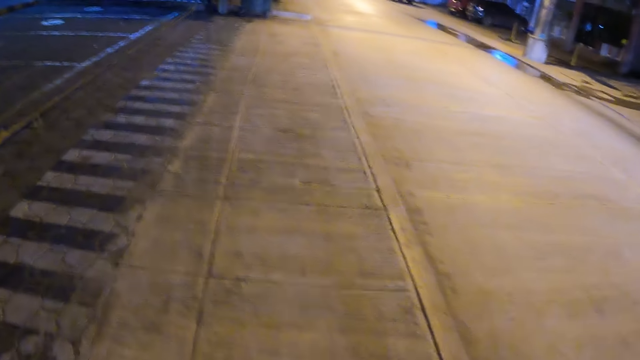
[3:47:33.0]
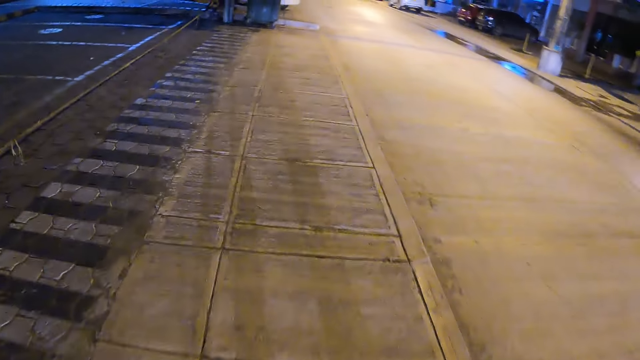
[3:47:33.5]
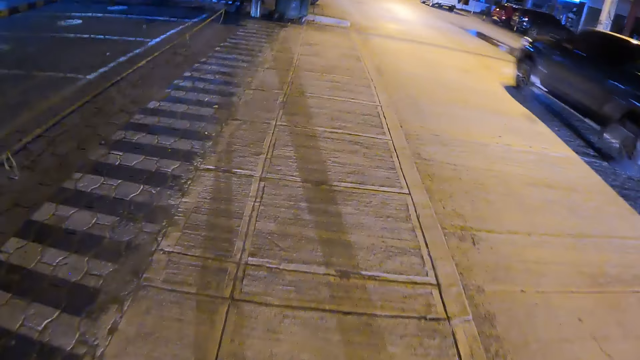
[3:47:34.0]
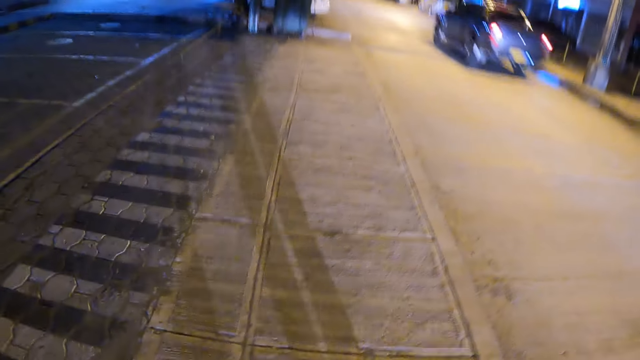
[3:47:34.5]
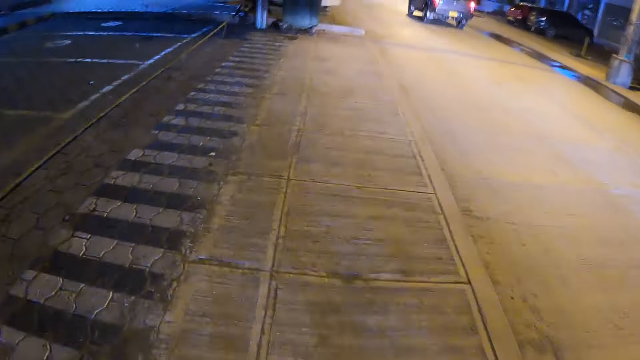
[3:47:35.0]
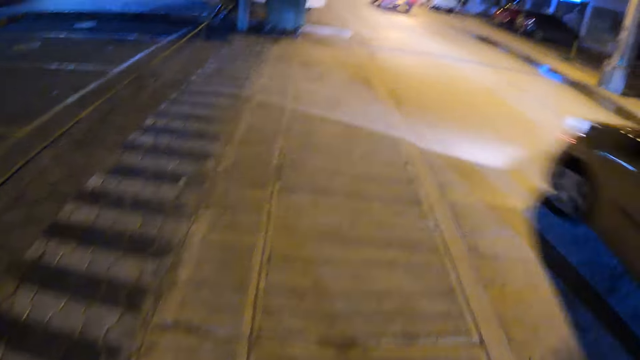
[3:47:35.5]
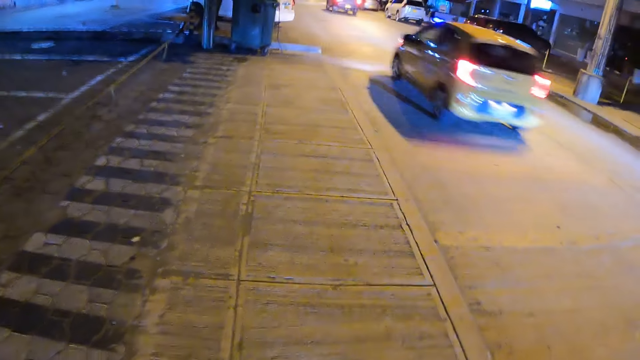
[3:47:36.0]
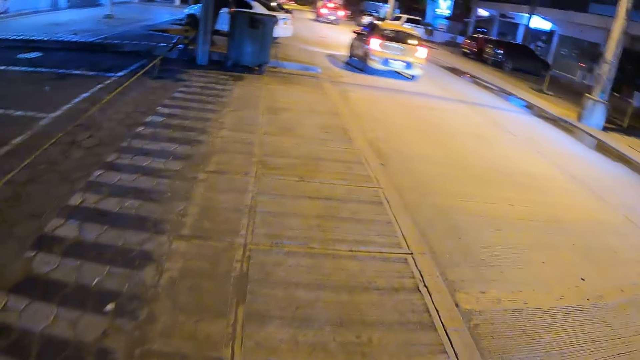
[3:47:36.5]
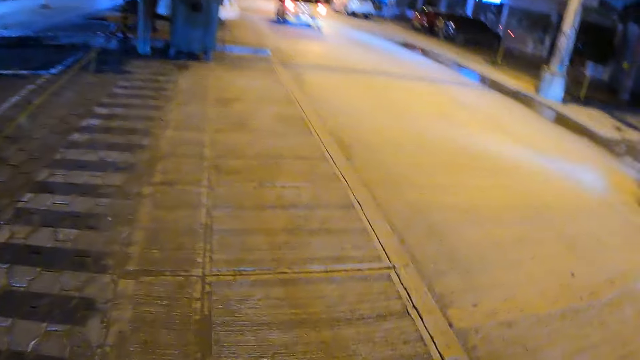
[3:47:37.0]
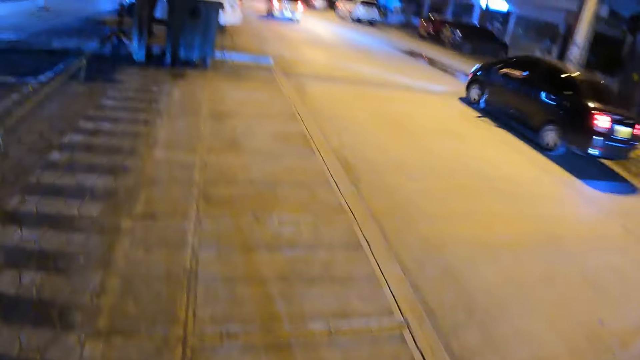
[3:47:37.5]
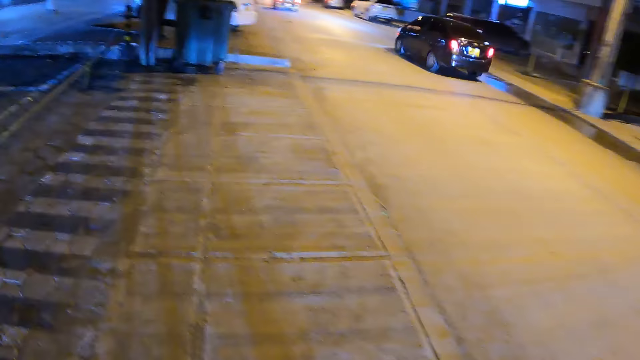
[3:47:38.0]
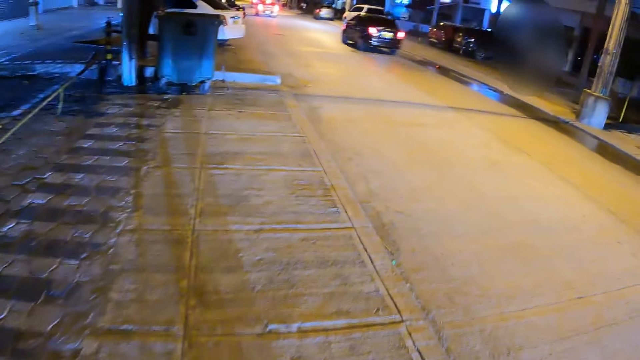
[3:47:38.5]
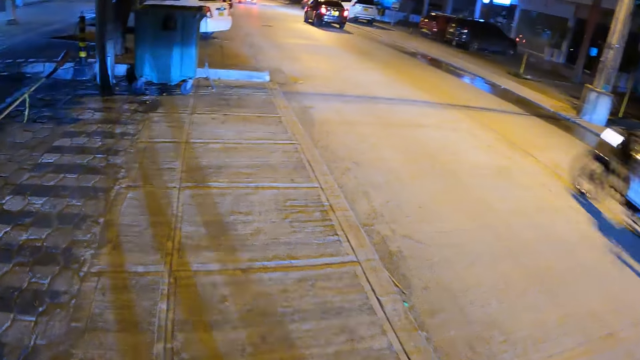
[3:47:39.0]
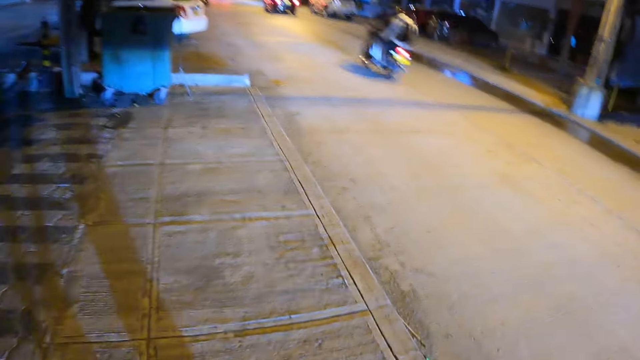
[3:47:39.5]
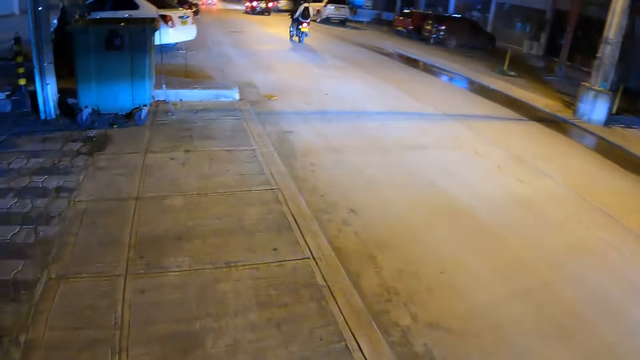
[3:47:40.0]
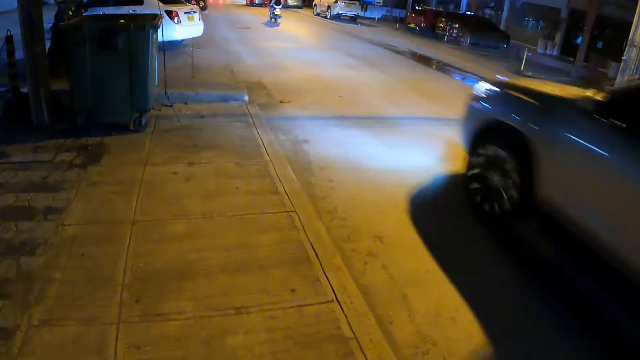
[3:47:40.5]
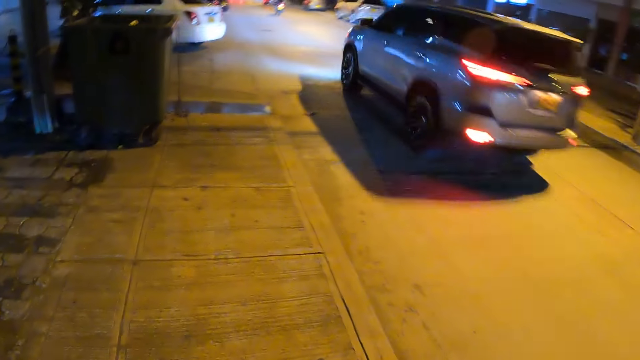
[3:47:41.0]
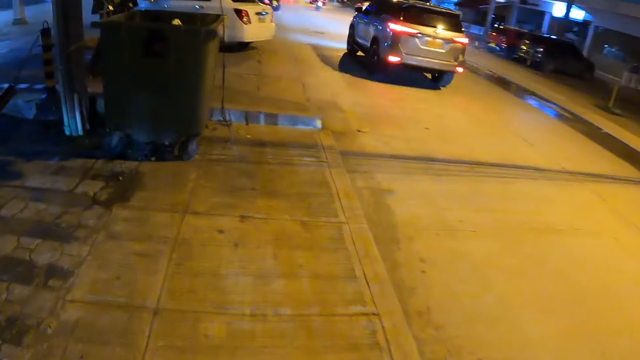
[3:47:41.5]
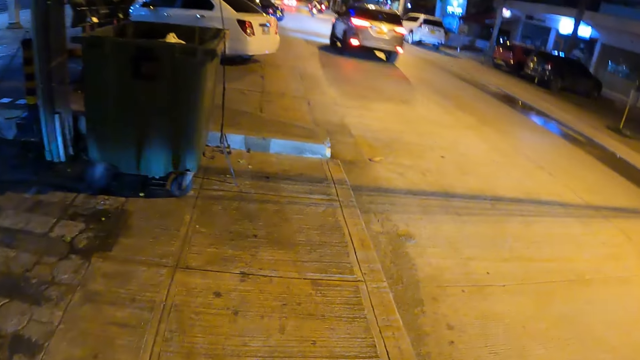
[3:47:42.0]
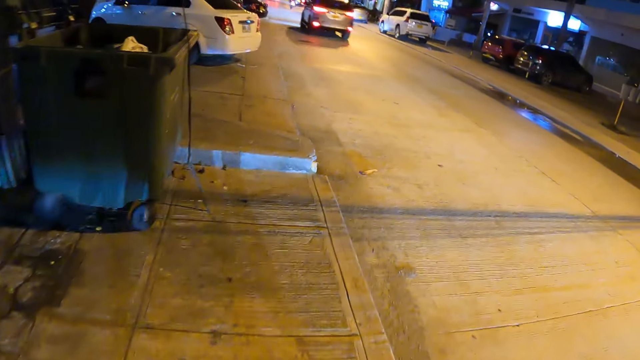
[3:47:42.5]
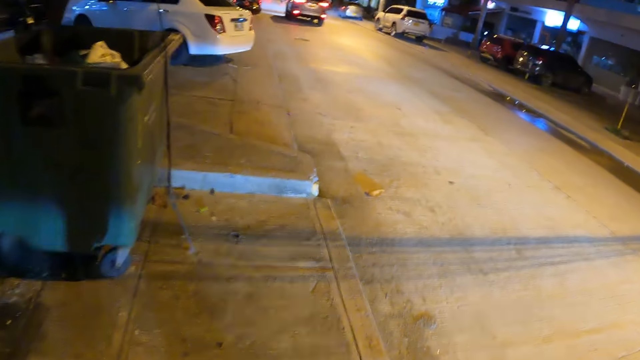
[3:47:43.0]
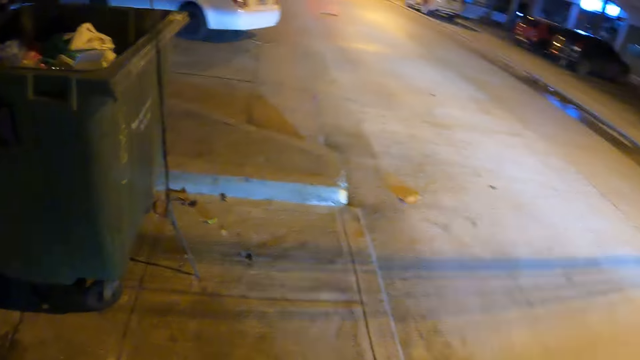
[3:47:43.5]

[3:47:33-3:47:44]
The camera wearer walks on the road side with a person.

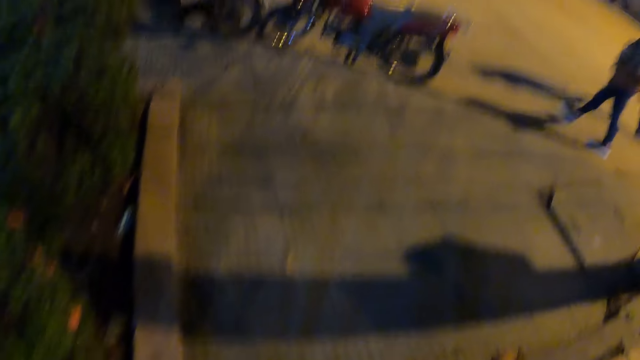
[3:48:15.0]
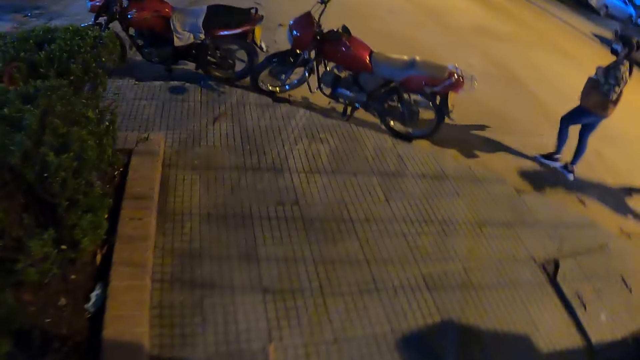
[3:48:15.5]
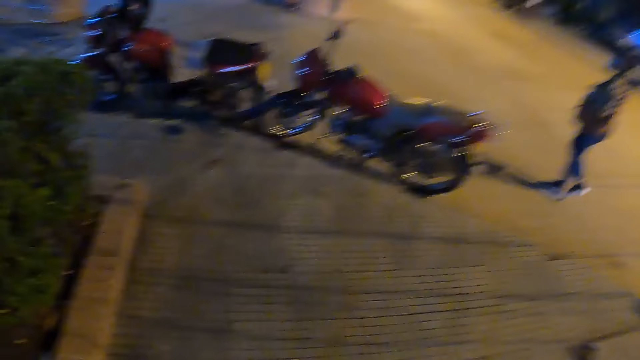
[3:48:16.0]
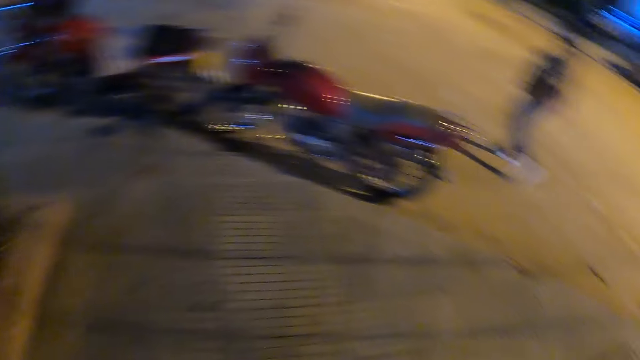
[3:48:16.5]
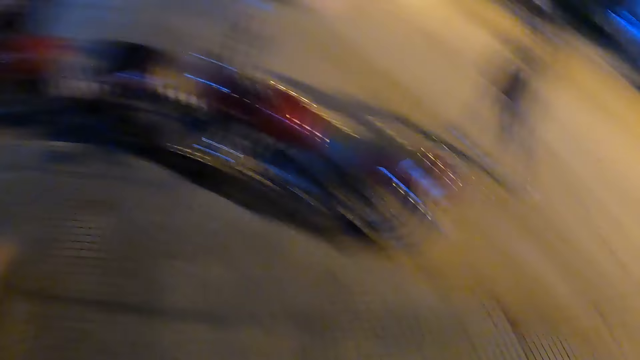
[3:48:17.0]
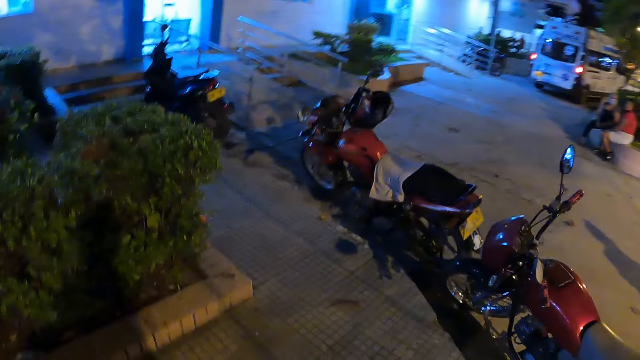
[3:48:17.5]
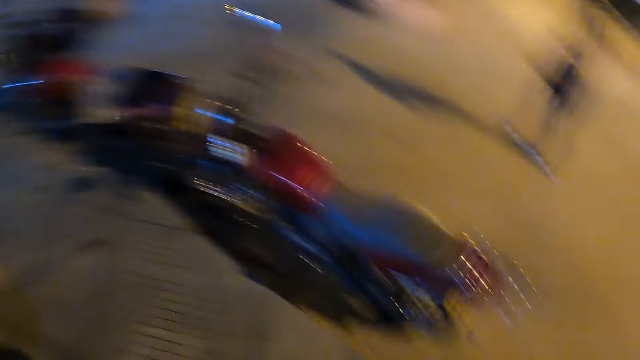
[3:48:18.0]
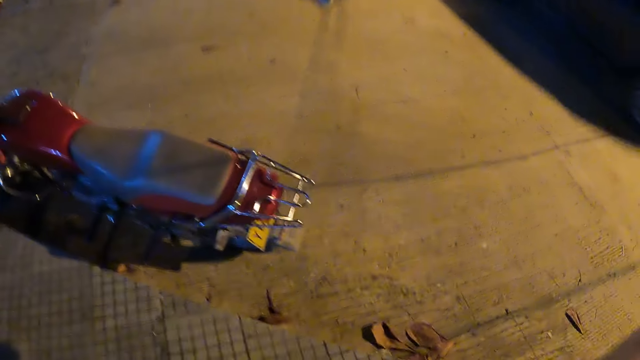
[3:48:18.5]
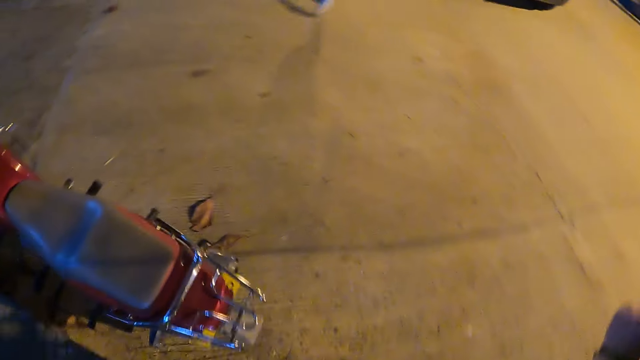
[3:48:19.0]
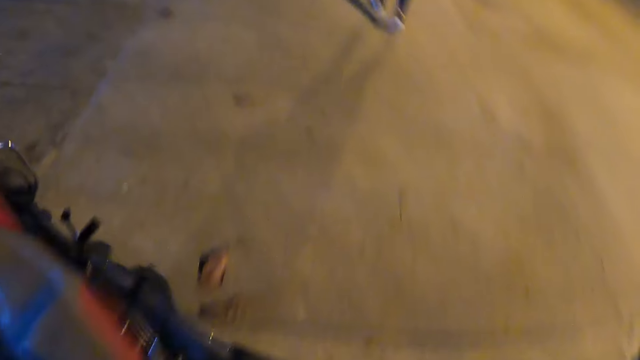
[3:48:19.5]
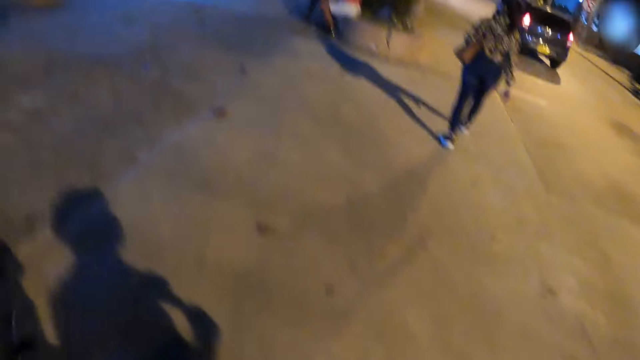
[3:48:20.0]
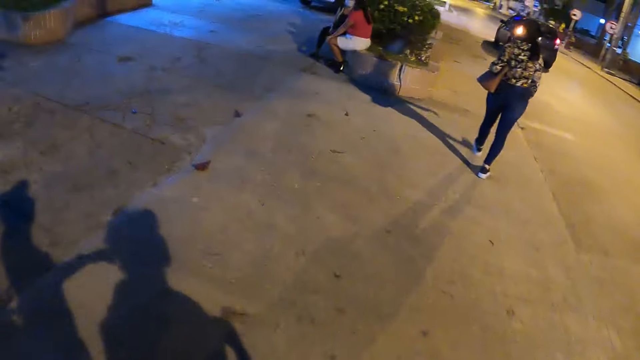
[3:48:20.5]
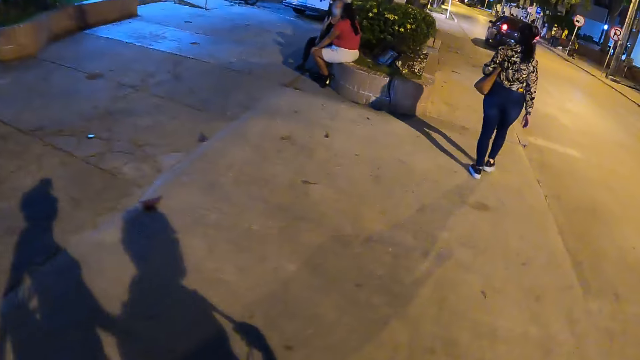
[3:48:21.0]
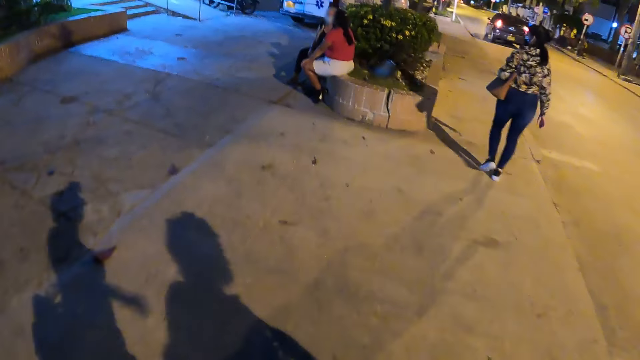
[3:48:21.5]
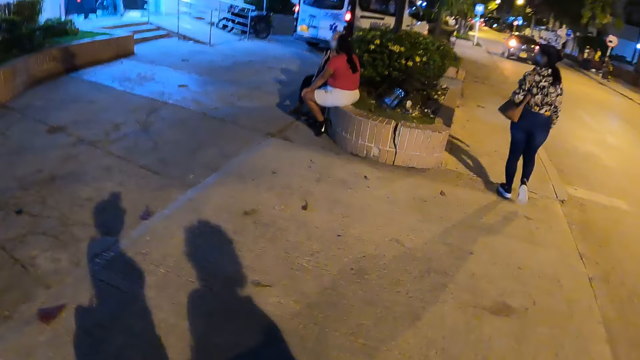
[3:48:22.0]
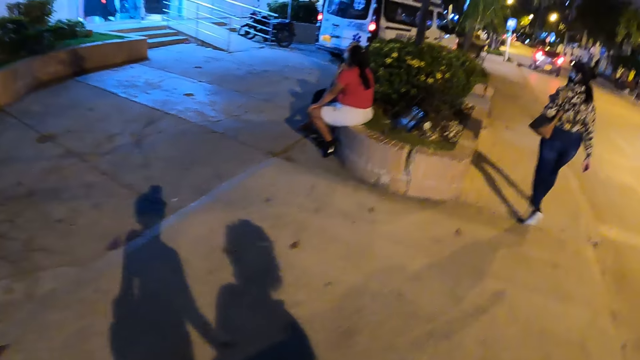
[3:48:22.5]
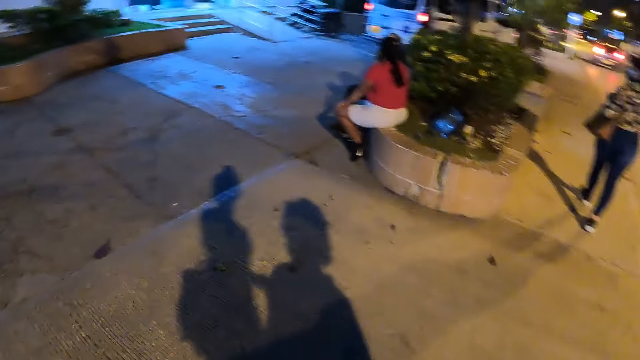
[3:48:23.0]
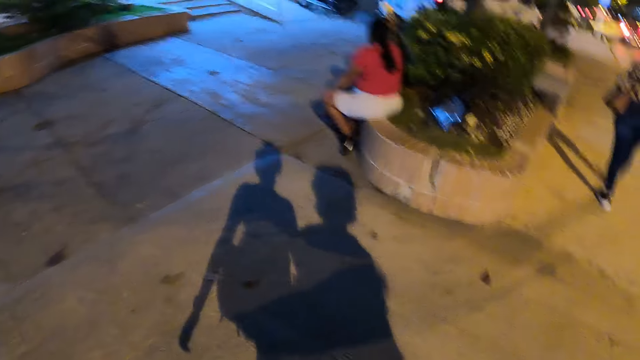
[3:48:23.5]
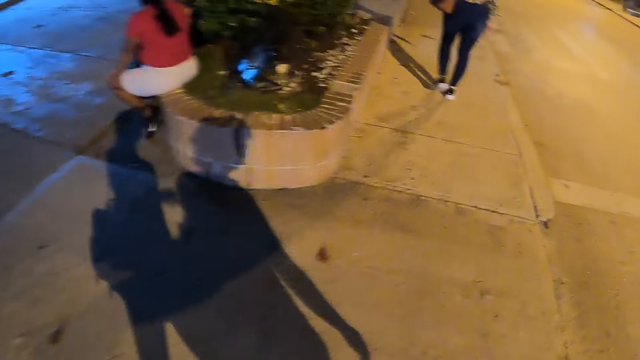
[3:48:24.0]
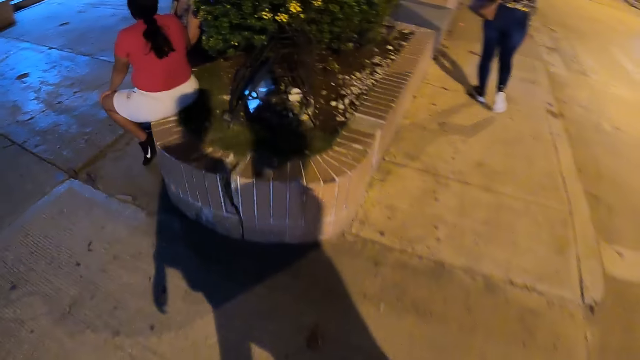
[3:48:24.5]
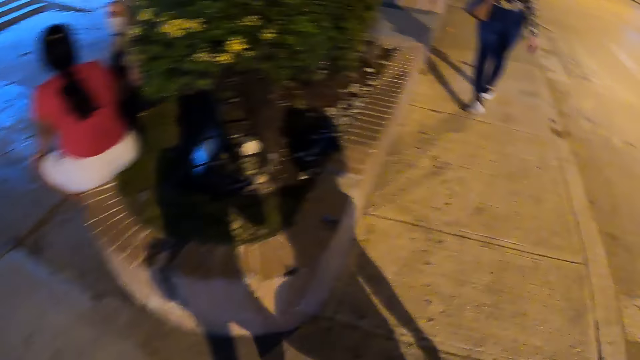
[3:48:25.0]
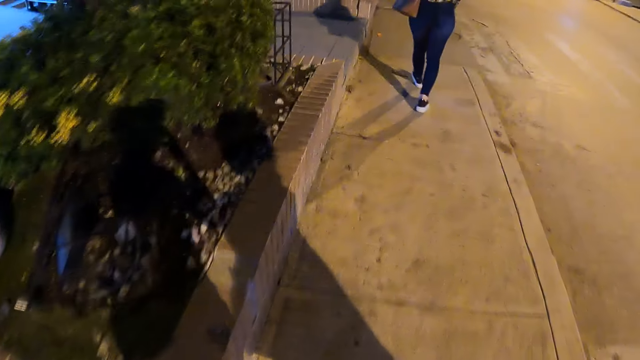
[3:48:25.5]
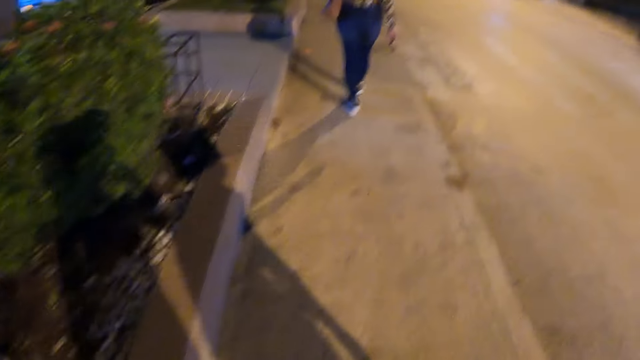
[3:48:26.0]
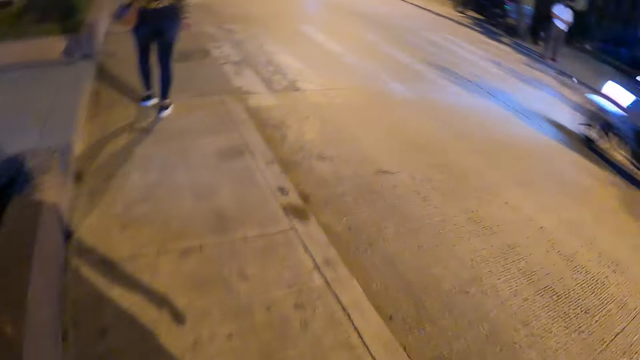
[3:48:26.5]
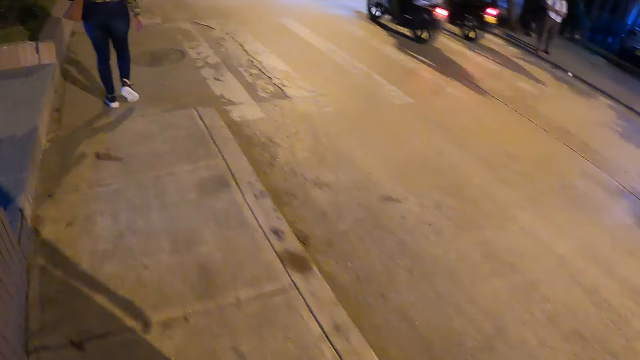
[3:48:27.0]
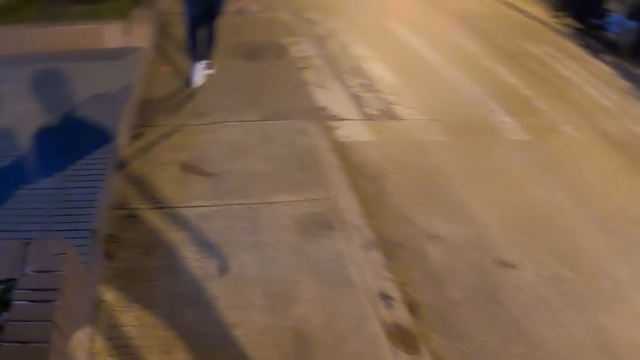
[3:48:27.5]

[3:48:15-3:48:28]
The camera wearer looks to the left side. They look around the road. They walk on the road side with a person. They lift the hand.
